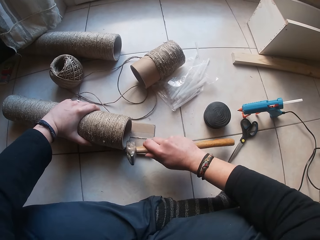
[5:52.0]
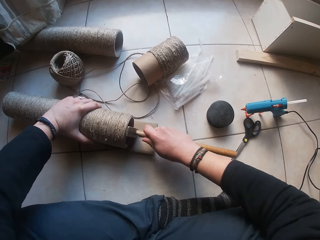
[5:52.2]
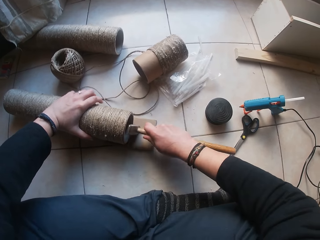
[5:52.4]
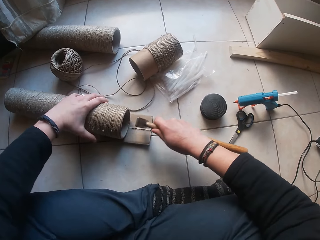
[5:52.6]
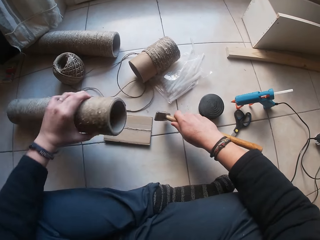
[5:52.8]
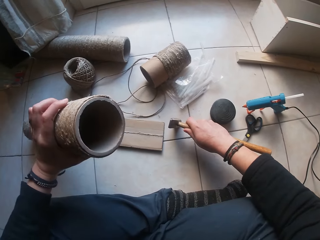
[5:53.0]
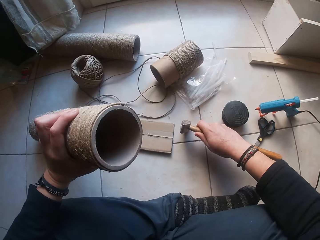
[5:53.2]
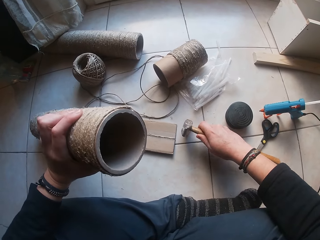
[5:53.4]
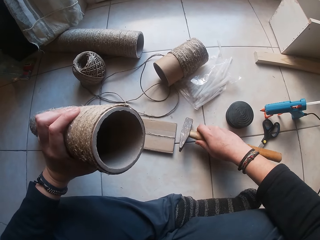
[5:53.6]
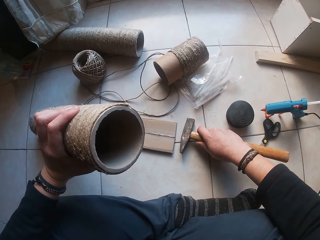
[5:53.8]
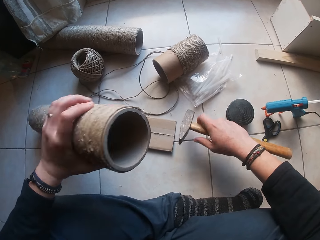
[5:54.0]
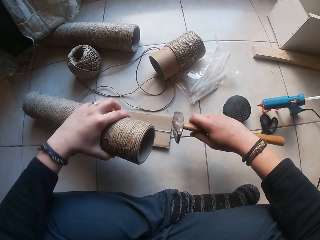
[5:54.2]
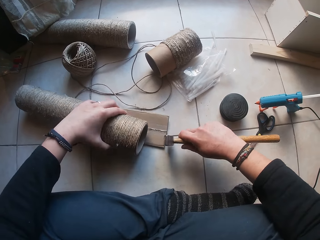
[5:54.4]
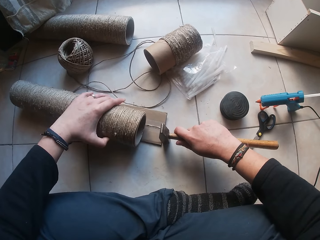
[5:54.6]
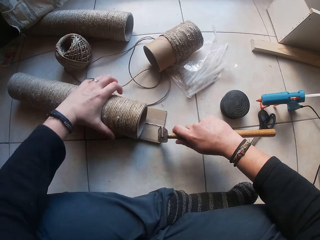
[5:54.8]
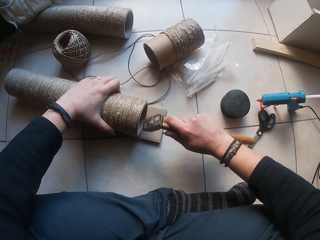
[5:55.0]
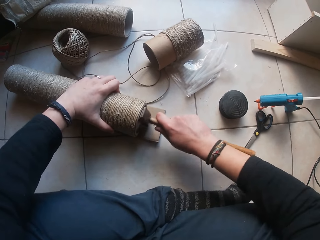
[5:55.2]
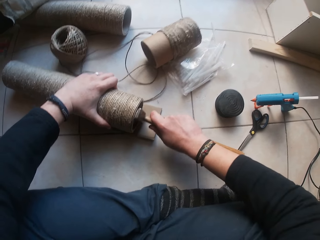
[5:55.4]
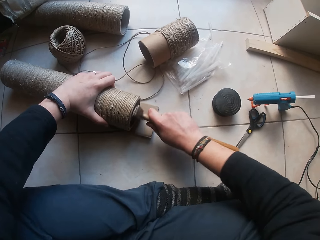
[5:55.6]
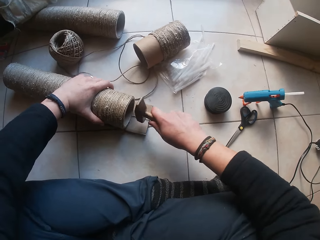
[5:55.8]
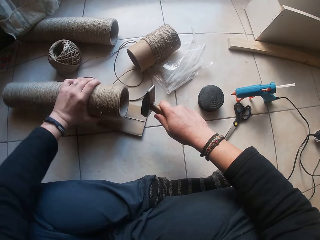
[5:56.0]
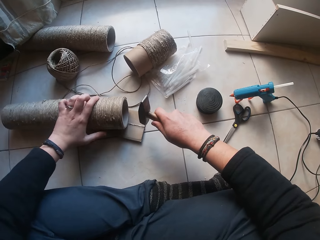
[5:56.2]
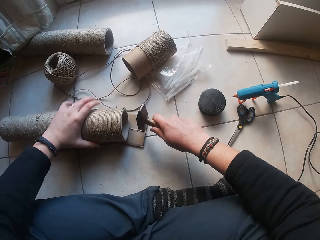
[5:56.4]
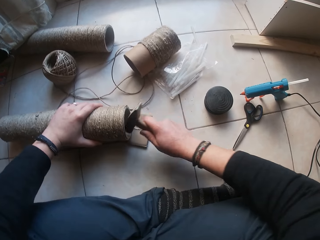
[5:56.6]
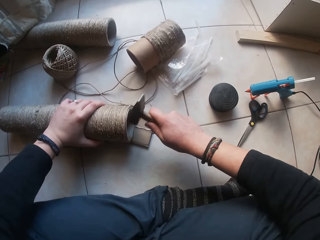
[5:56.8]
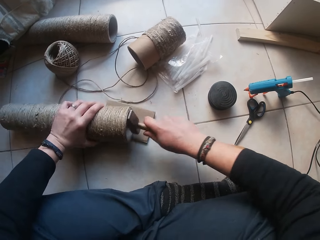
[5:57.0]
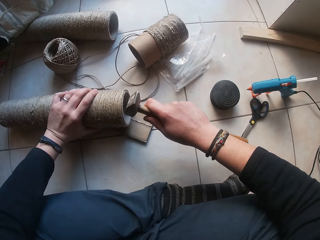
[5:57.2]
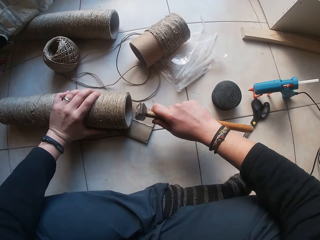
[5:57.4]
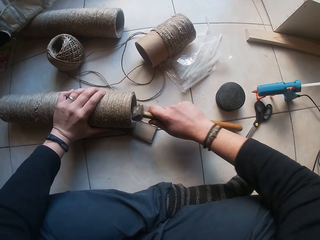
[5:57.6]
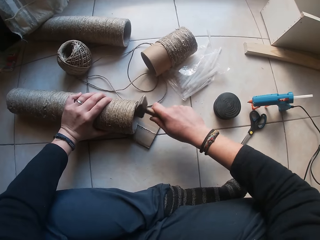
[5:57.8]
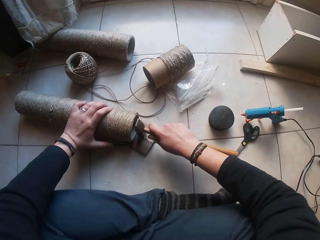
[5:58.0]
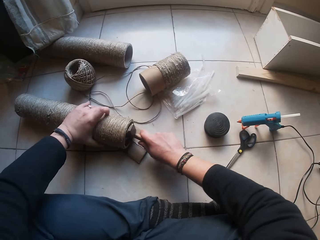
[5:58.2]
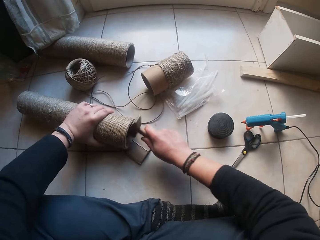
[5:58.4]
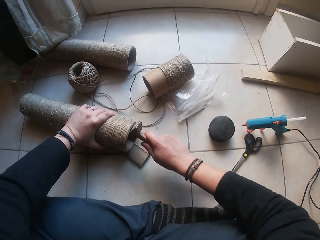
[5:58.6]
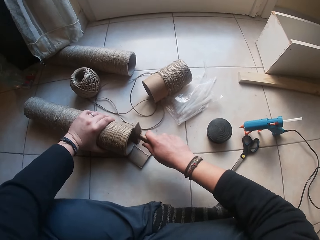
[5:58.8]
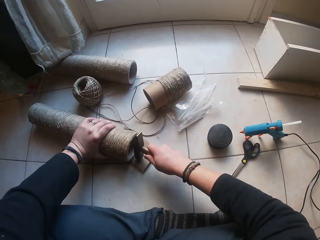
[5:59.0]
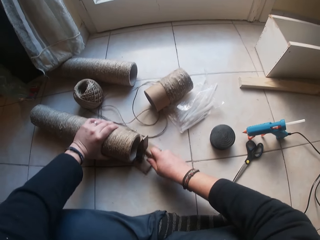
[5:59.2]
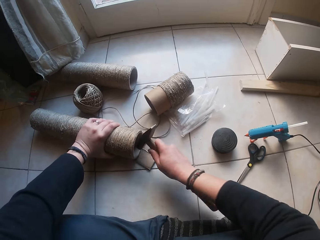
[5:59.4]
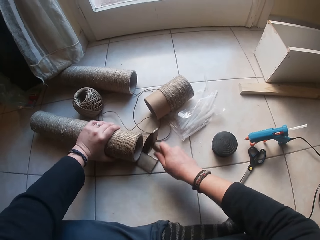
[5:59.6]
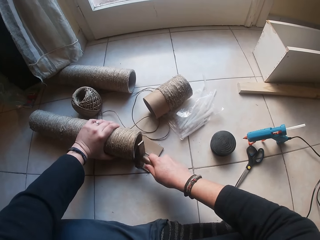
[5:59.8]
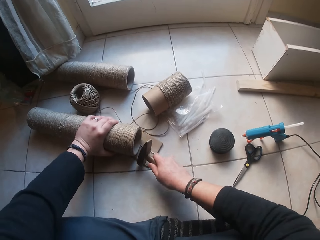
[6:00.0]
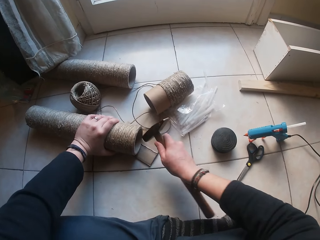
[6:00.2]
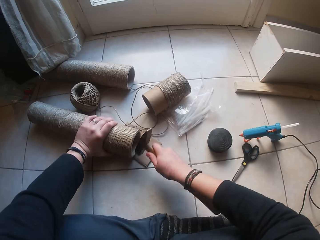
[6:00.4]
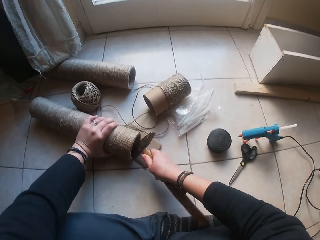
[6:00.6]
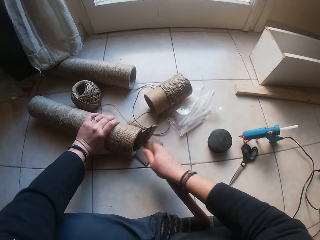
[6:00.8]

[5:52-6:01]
The camera wearer drops the hammer in his right hand on the table. He raises the cardboard tube with his left hand. He places the end of the cardboard tube in his left hand on the rectangular cardboard on the floor. He hits the inner wall of the cardboard tube cover with the hammer in his right hand. He adjusts the cardboard tube in his left hand on the rectangular cardboard on the floor. He hits the inner wall of the cardboard tube cover with the hammer in his right hand.

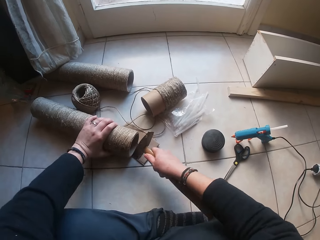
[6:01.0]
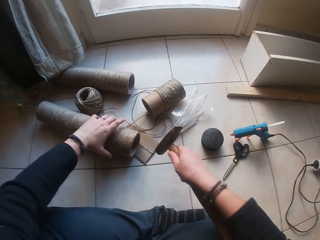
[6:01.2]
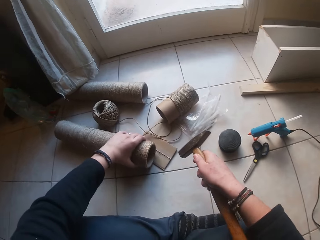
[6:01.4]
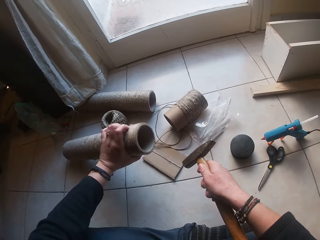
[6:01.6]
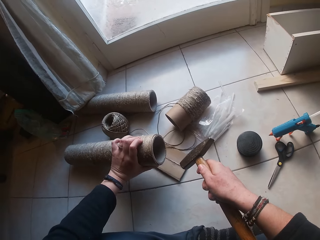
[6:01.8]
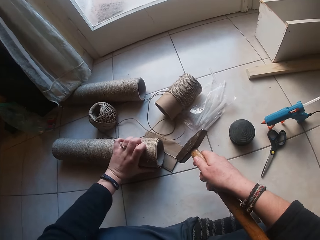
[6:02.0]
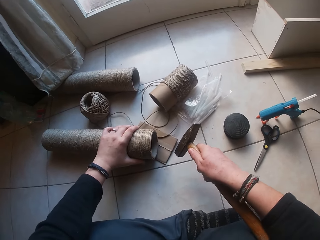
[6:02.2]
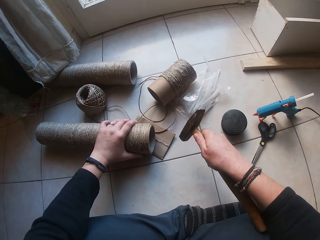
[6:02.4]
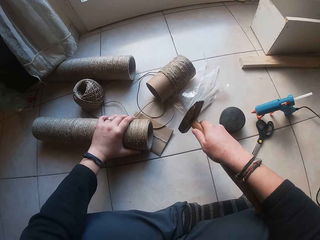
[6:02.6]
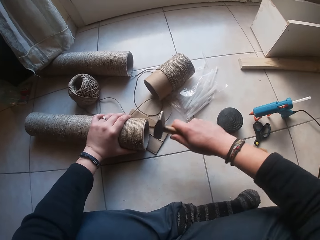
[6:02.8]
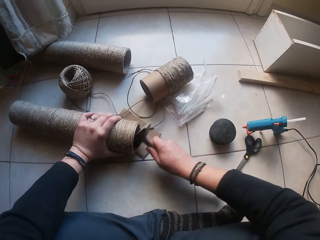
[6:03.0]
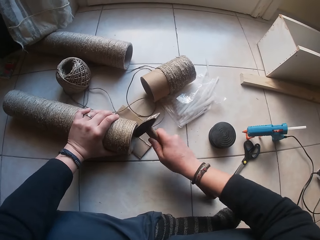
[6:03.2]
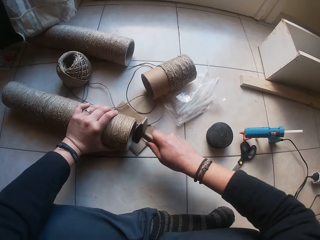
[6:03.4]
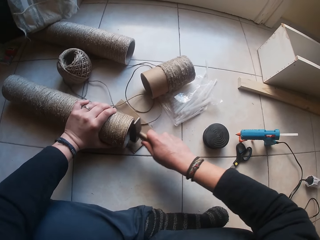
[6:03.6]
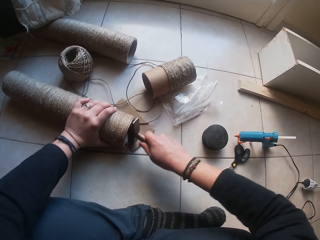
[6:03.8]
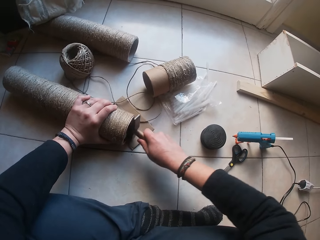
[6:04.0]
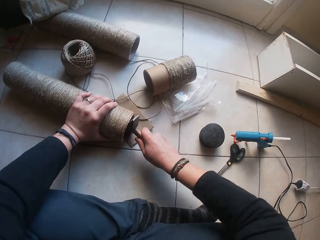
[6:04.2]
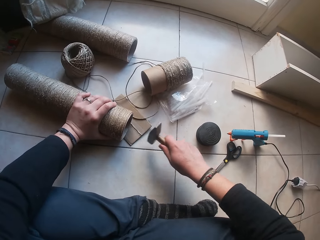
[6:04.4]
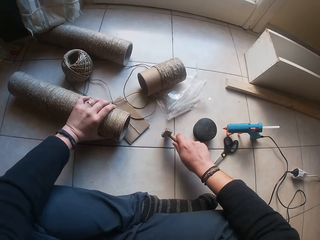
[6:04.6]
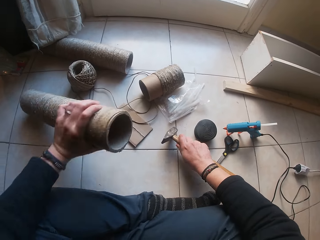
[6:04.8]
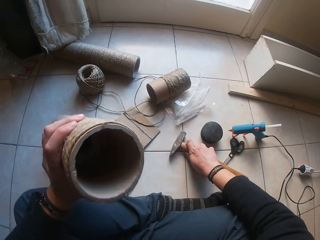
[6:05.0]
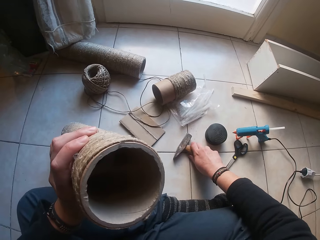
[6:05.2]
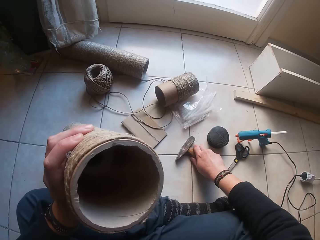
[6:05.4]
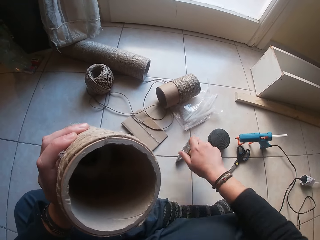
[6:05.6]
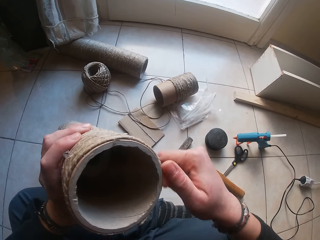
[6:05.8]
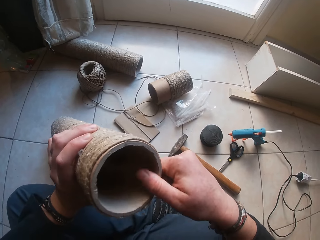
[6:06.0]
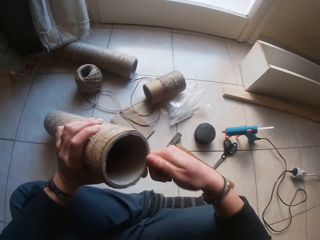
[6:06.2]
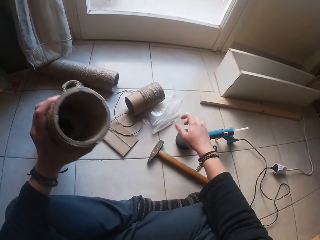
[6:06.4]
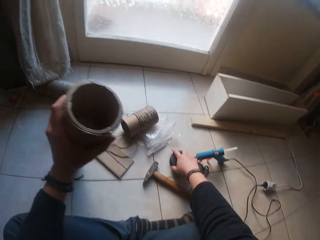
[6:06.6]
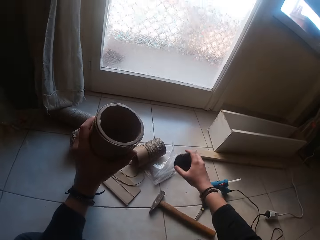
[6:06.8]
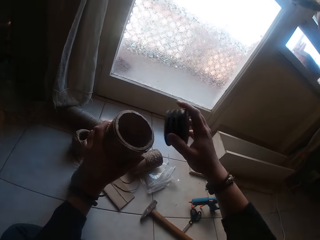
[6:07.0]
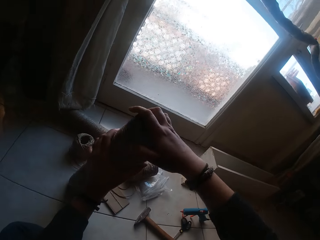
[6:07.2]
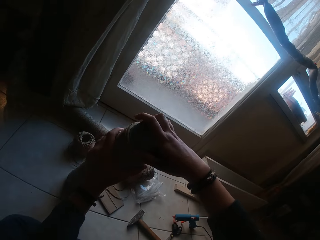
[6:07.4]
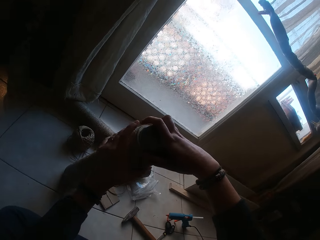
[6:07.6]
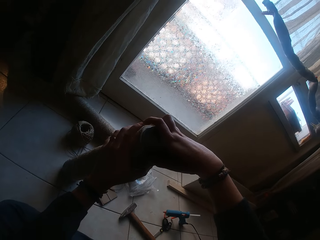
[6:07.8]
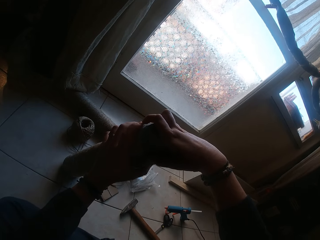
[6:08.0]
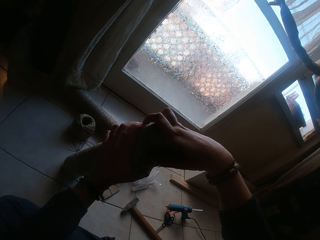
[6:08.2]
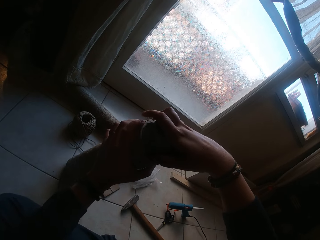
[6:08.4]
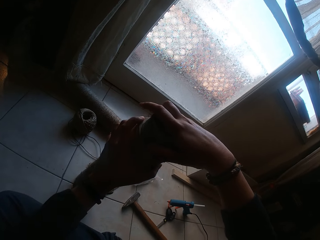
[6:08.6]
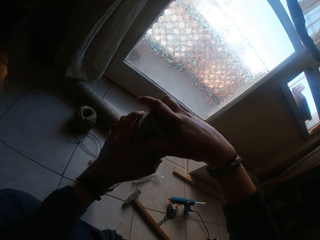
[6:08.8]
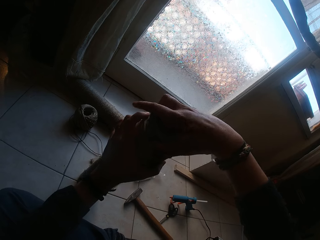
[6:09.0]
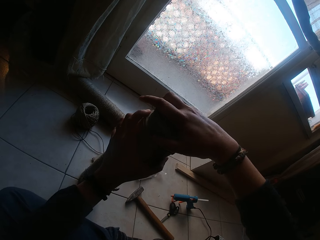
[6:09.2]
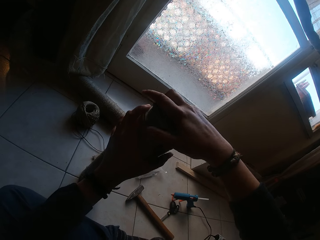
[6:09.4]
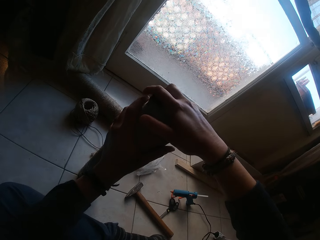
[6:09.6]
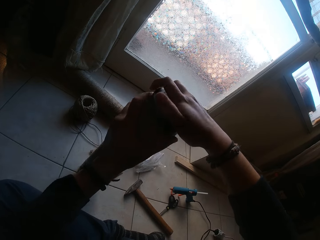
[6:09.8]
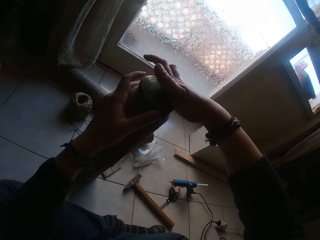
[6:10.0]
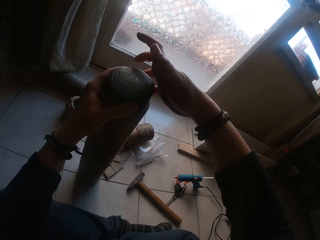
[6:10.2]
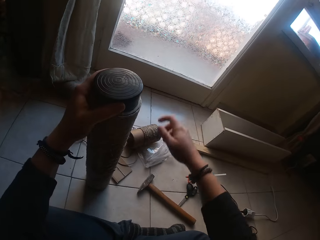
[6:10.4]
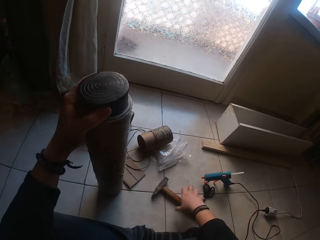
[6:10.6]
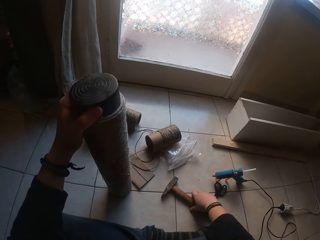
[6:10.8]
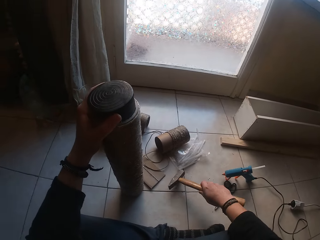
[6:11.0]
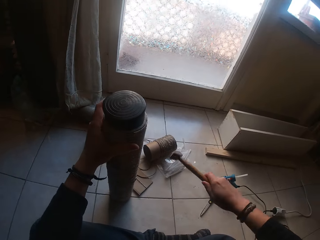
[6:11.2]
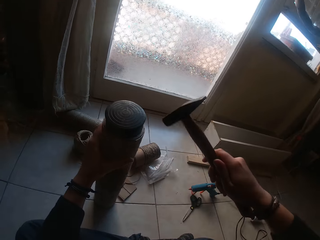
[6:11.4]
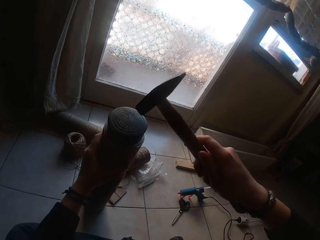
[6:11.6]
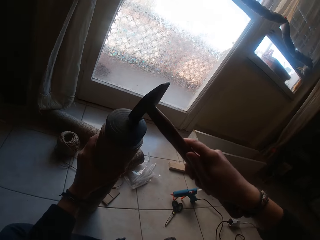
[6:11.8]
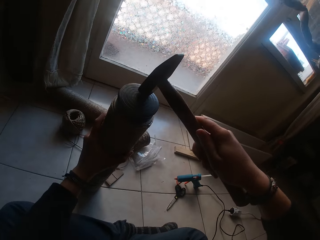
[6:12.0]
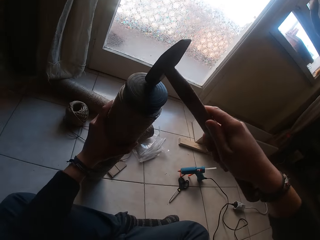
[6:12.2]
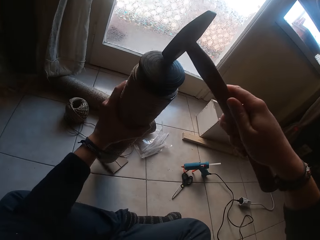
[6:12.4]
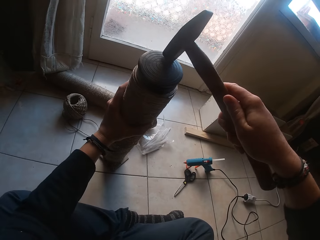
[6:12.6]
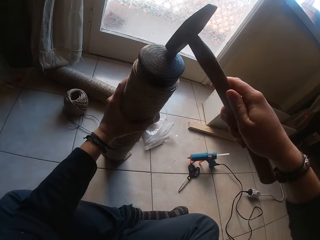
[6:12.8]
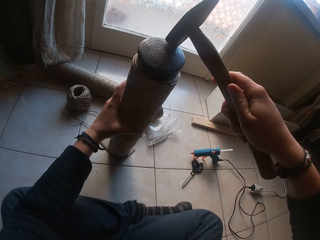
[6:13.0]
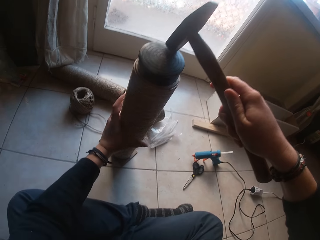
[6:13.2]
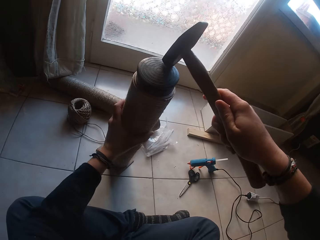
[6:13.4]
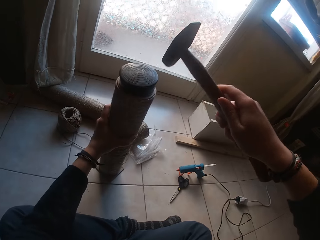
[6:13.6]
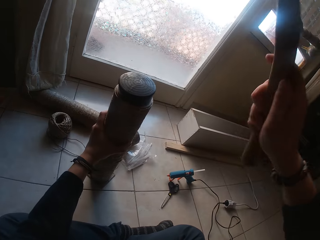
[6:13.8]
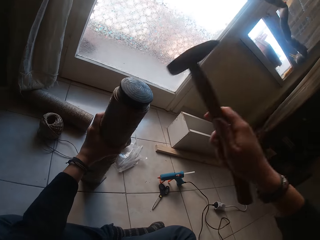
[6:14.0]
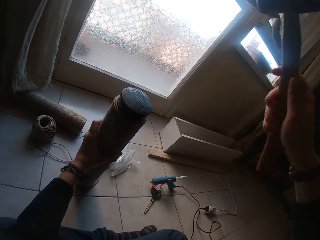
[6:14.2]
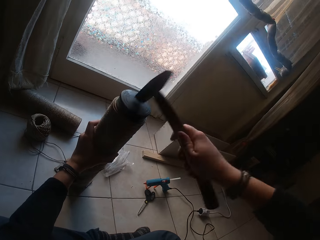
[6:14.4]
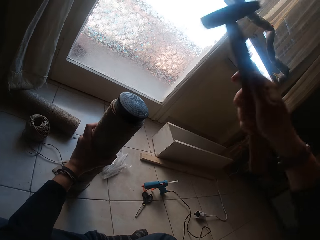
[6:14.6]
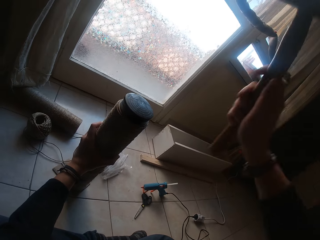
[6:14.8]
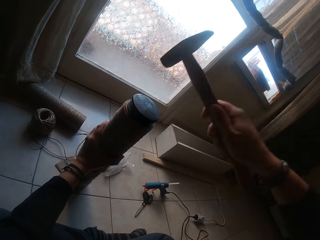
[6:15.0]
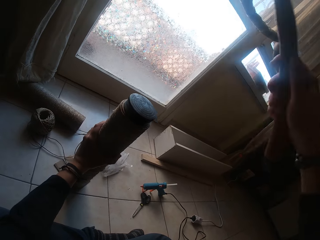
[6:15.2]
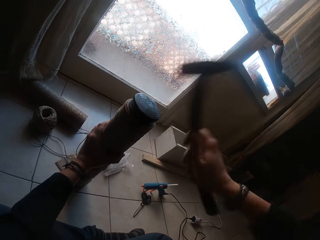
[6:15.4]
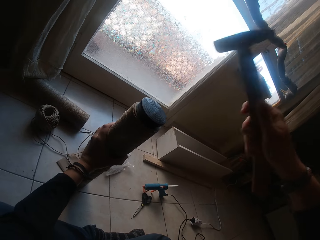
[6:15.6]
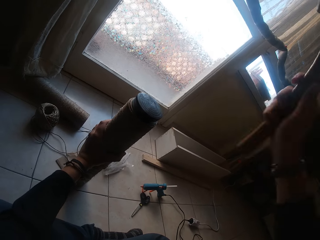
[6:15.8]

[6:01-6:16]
The camera wearer raises the cardboard tube with his left hand. He places the end of the cardboard tube in his left hand on the rectangular cardboard on the floor. He hits the inner wall of the cardboard tube cover with the hammer in his right hand. He raises the cardboard tube with his left hand. He puts the hammer on the floor. He picks up the cardboard tube cover from the floor with his right hand. He presses the cardboard tube cover in his left hand into the end of the cardboard tube. He holds the cardboard tube cover on the cardboard tube with his left hand. He picks up the hammer from the floor with his right hand. He places the hammer in his right hand on the cardboard tube holder. He adjusts the cardboard tube in his left hand on the rectangular cardboard on the floor. He hits the cardboard tube cover with the hammer in his right hand.
